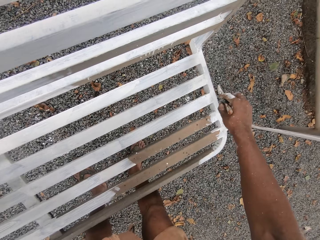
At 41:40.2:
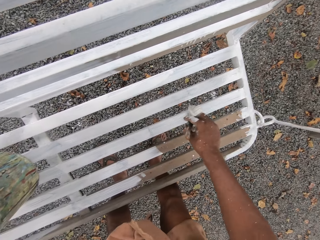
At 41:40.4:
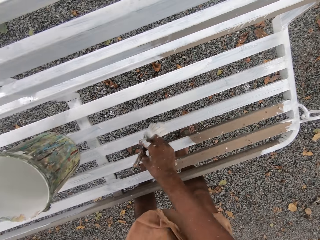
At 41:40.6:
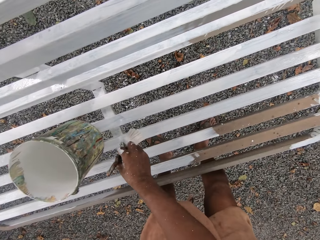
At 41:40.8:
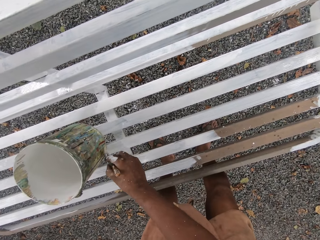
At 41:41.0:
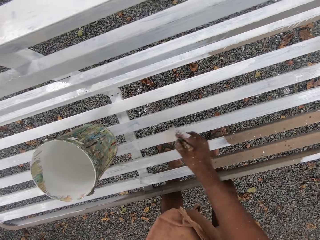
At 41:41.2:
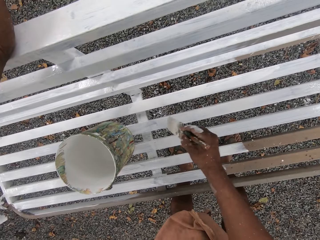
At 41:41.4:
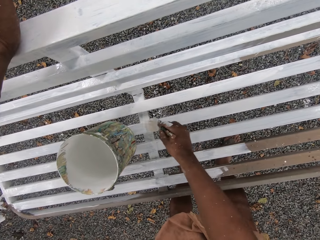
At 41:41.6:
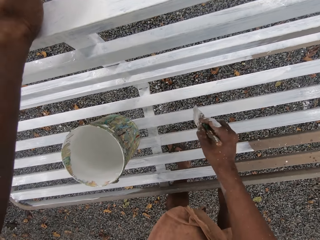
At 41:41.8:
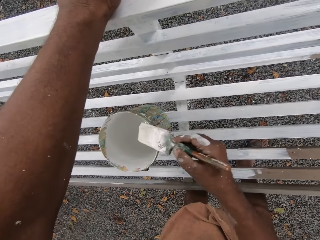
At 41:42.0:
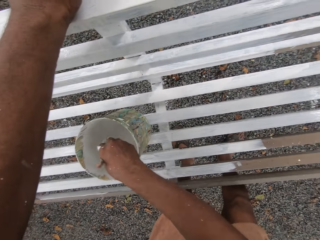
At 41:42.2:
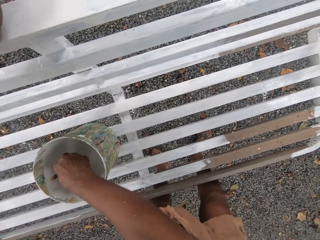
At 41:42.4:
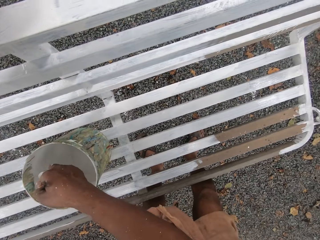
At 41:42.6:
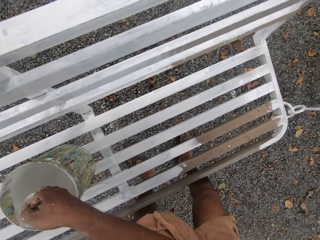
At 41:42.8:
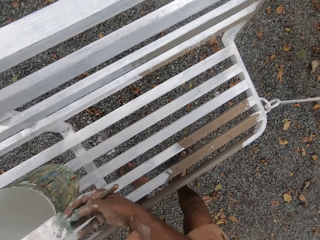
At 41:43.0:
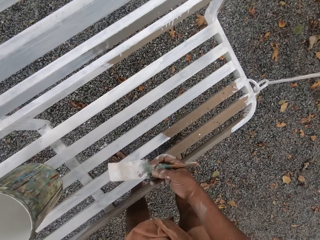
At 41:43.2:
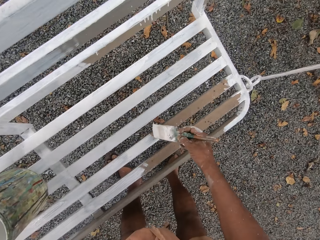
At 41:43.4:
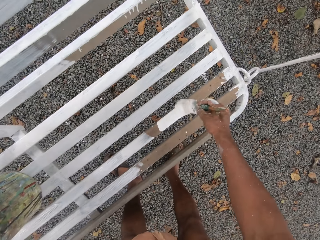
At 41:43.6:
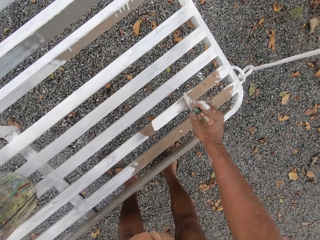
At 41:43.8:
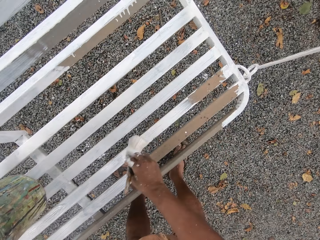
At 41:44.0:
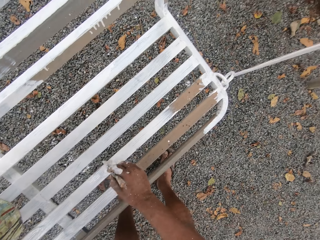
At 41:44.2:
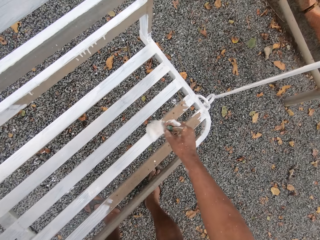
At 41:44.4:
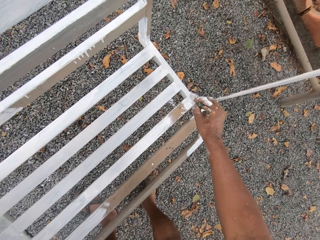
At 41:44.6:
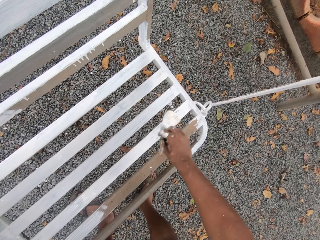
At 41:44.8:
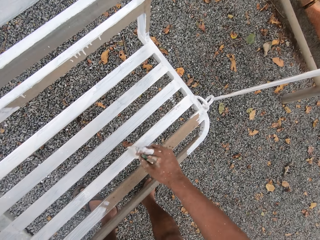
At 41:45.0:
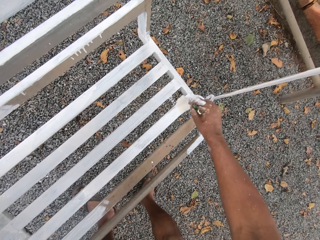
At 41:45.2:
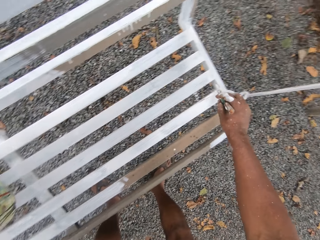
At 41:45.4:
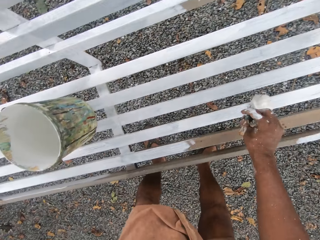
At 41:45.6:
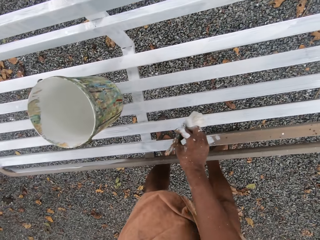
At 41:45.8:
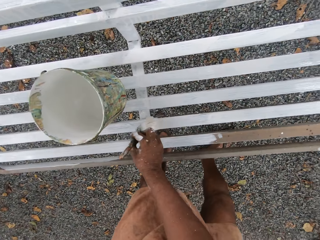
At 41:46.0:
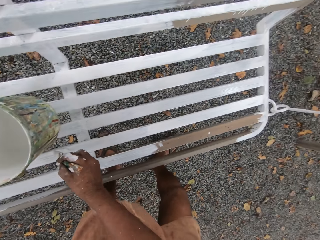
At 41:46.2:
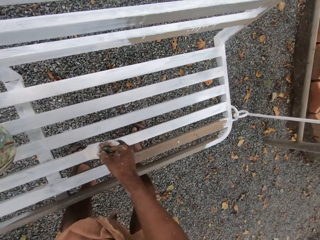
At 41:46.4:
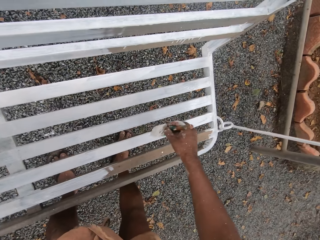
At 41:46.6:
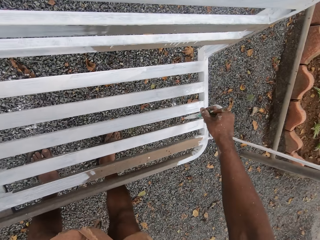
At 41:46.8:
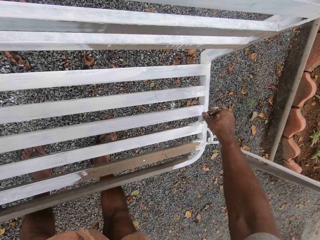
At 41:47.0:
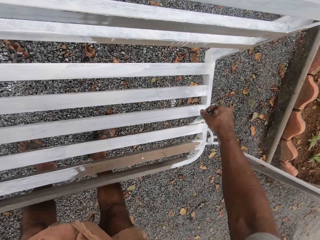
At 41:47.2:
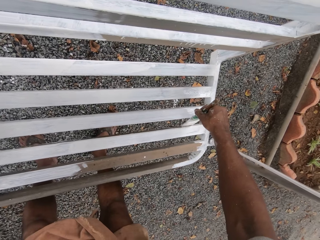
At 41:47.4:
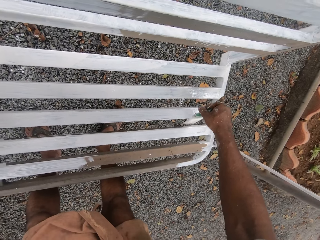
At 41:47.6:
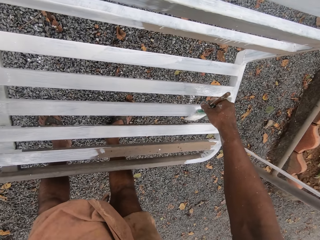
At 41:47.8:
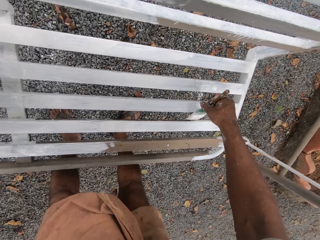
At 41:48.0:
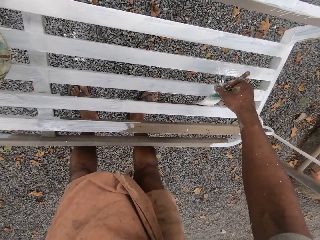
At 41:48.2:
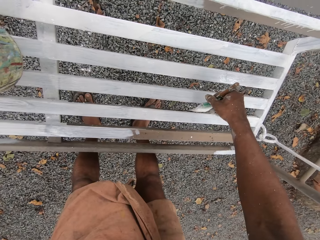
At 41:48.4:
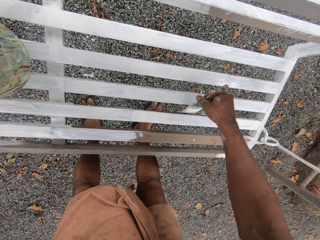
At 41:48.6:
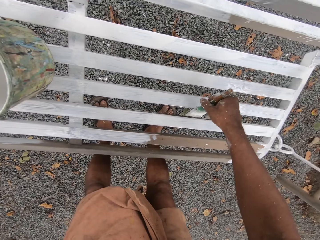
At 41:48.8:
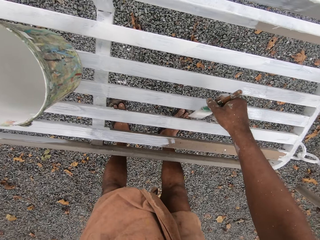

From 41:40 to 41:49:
The camera wearer dips the paintbrush into the paint can on the swing set. They paint the swing set with the paintbrush.

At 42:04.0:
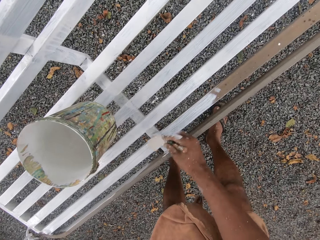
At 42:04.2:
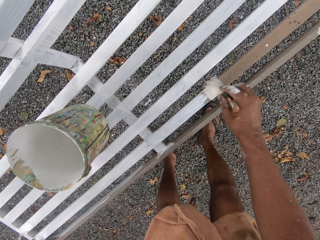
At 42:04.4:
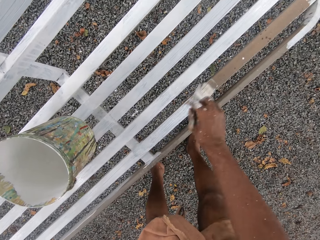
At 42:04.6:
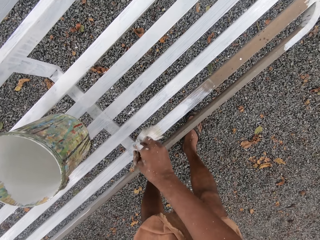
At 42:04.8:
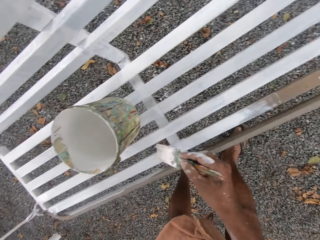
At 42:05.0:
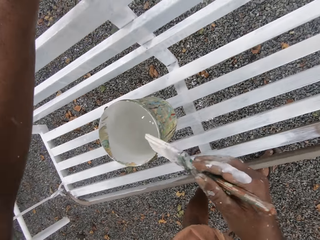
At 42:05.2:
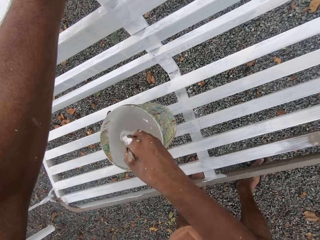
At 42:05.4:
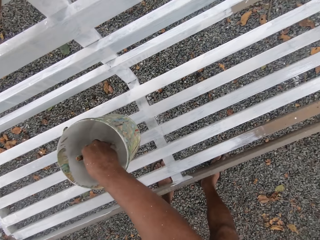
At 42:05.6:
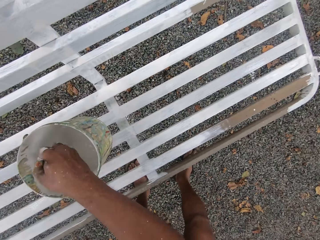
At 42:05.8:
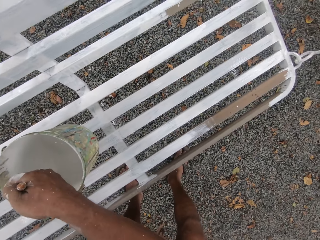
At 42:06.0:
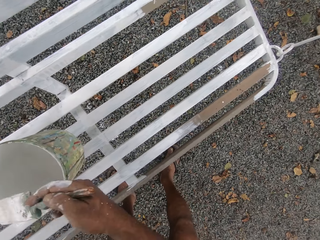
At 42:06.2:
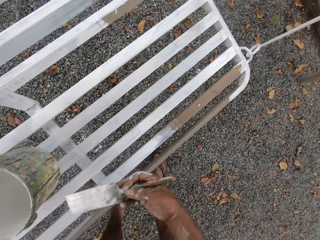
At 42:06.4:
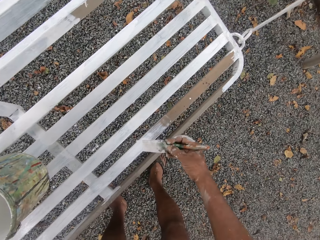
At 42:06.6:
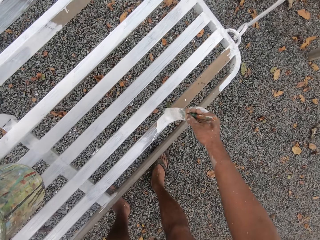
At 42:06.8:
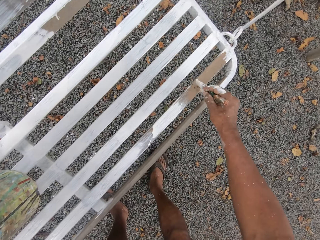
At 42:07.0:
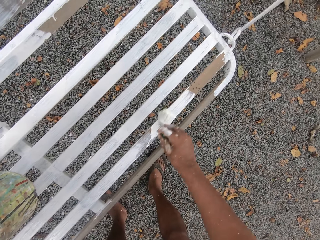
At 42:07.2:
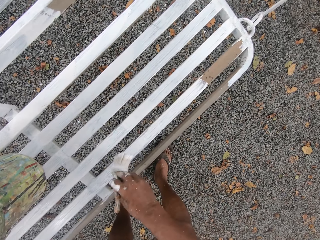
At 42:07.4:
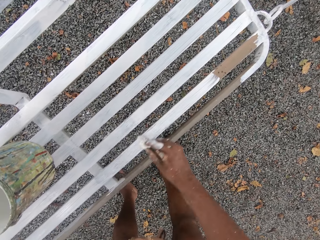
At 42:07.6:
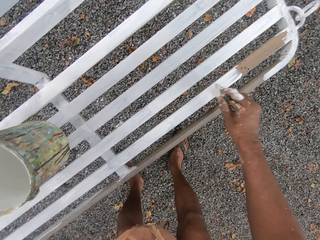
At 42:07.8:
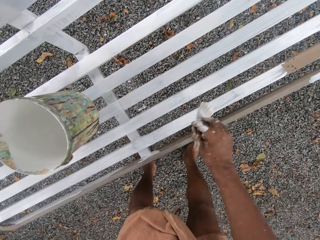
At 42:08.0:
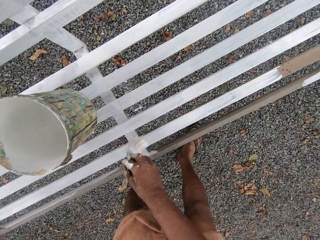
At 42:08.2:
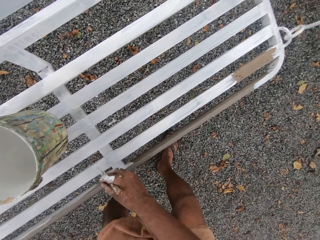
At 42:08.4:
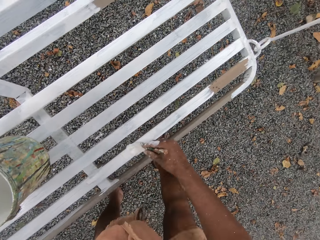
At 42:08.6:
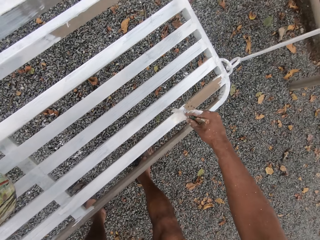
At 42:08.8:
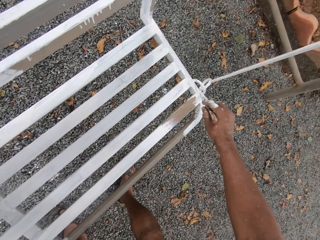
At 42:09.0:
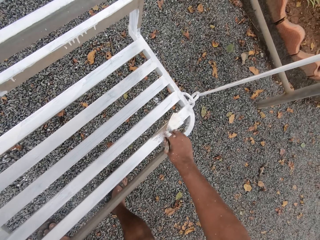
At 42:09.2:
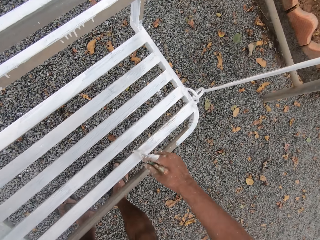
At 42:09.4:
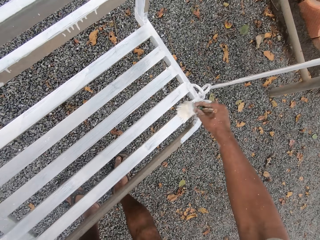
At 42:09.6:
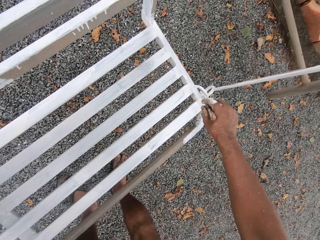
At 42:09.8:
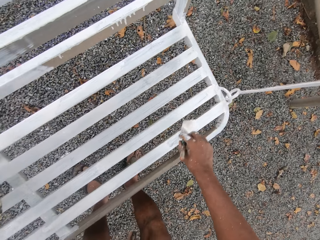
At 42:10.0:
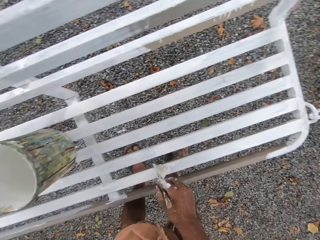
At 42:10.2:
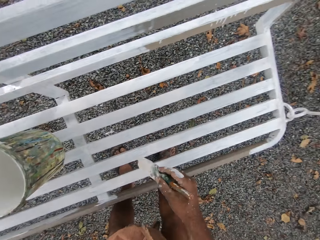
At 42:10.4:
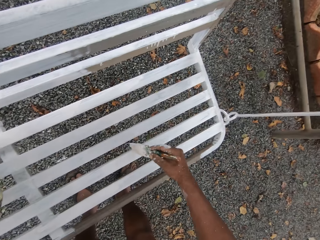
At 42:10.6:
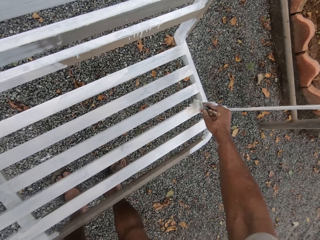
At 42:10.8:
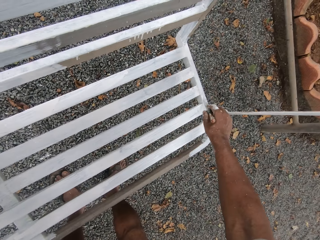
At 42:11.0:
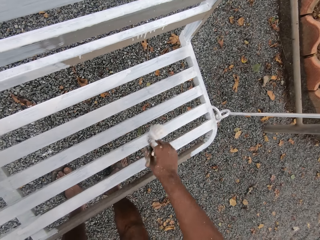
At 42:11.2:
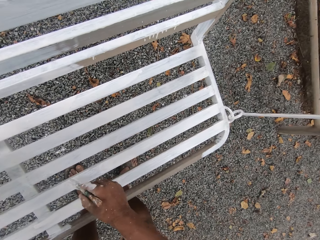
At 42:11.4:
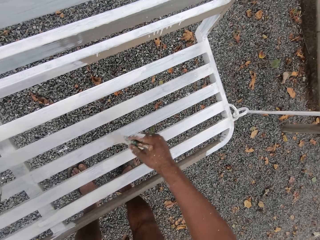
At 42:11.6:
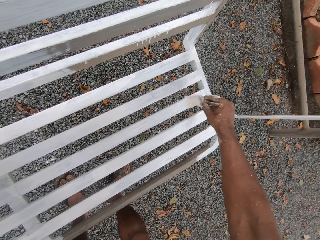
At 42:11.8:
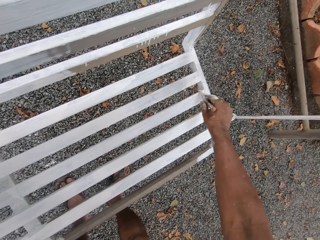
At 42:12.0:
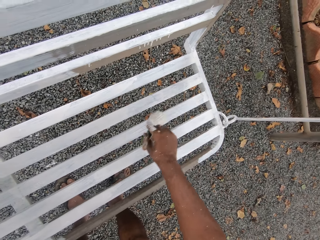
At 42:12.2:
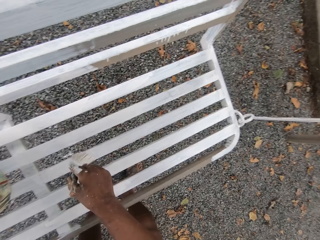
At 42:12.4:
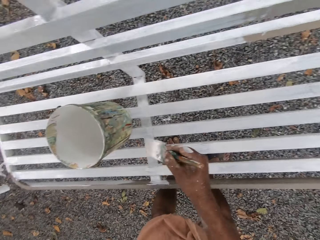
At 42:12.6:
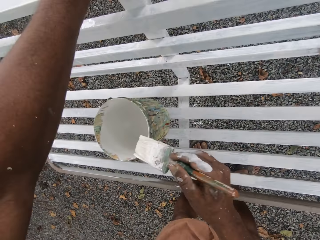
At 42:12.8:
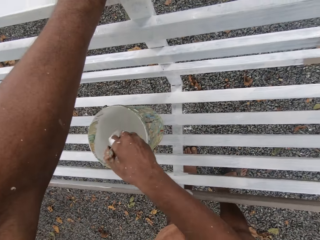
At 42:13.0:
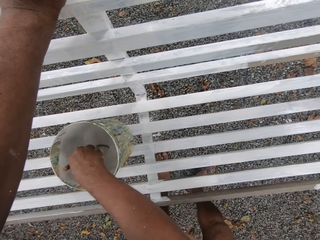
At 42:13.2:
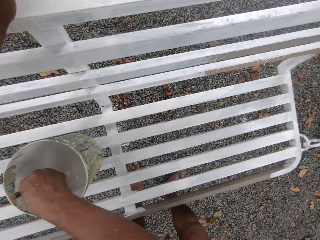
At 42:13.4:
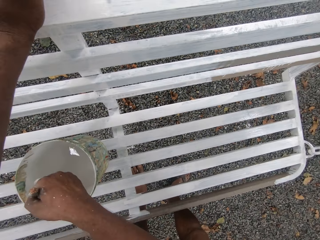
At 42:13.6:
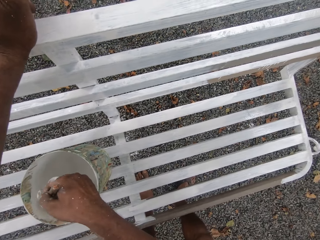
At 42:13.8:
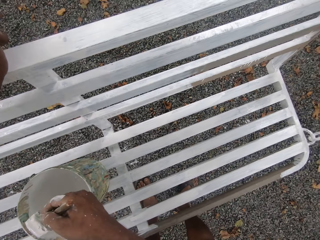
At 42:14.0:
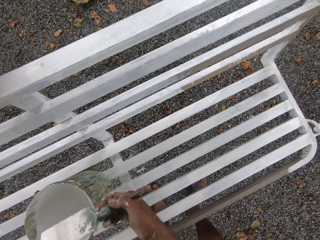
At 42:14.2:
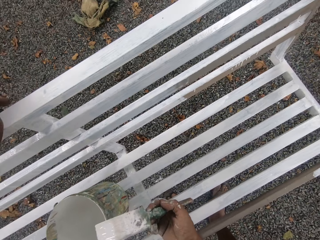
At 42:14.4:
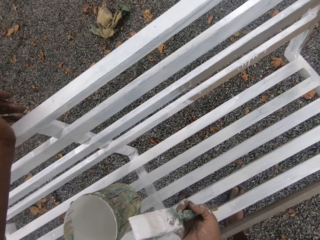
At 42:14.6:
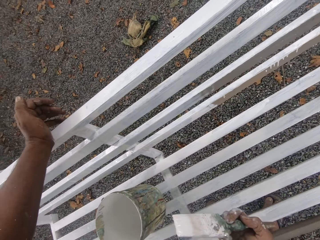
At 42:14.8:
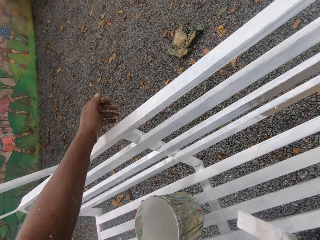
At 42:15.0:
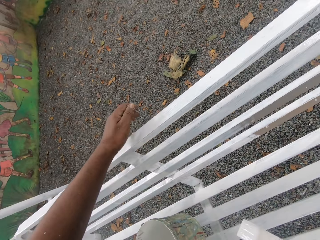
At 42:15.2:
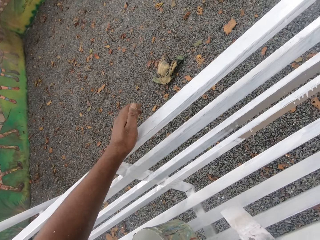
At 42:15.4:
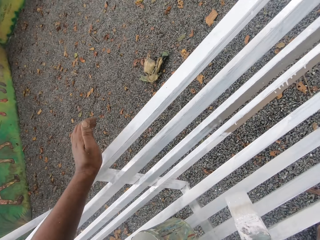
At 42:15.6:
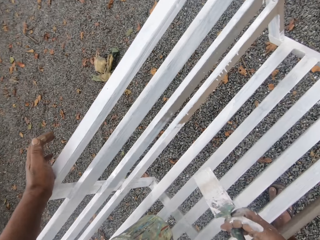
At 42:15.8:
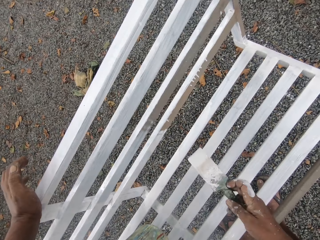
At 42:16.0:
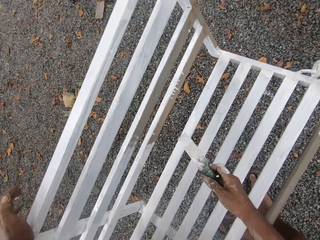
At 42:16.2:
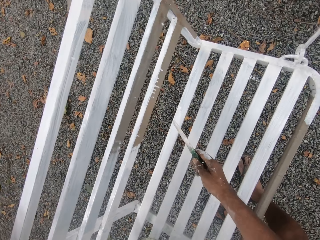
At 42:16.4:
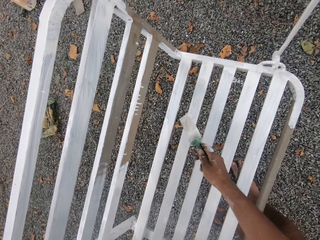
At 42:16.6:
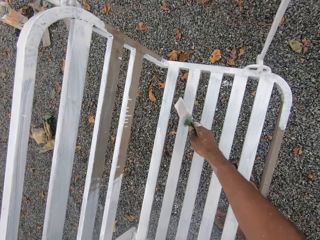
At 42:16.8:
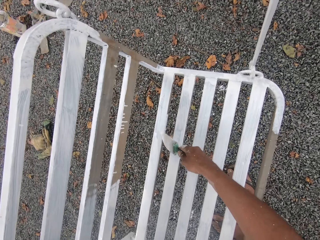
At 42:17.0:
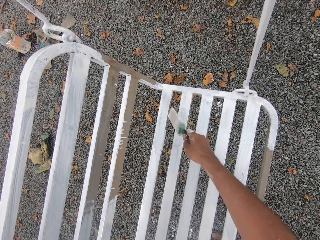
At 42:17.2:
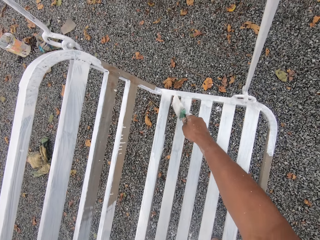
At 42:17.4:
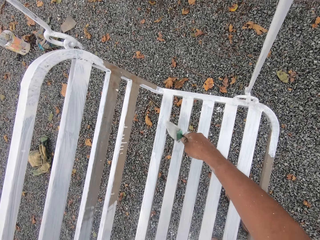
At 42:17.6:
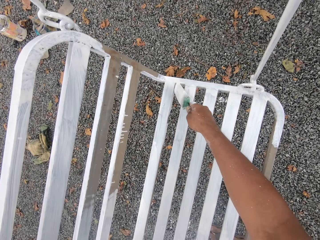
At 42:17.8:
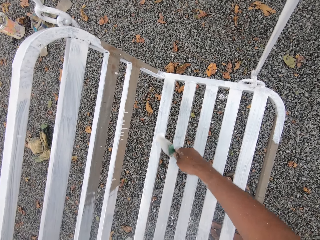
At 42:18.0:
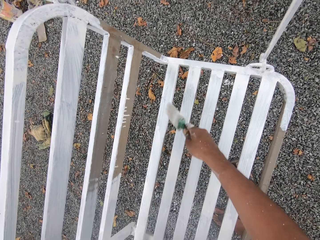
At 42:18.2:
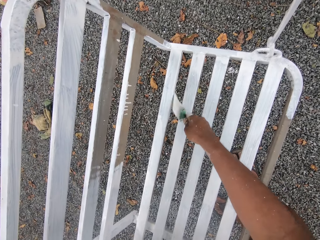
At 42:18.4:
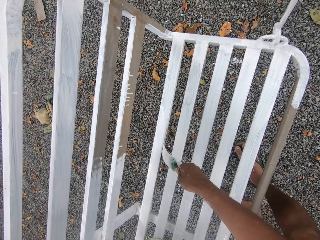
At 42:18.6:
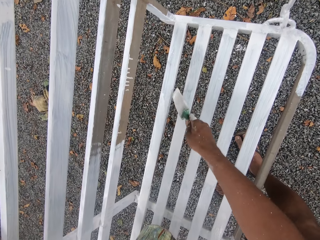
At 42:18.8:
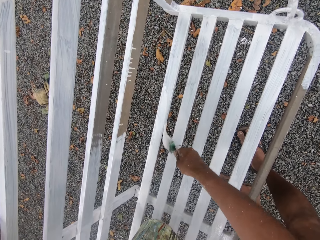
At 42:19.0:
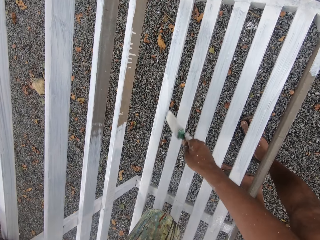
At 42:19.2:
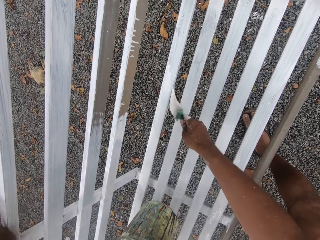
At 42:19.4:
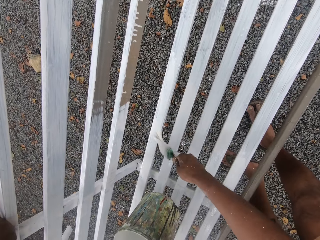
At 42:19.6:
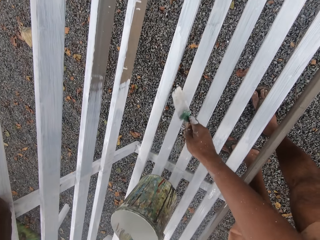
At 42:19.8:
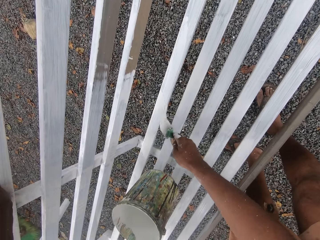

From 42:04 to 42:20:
The camera wearer dips the paintbrush into the paint can on the swing set. They paint the swing set with the paintbrush. They dip the paintbrush into the paint can on the swing set. They hold the paintbrush. They paint the swing set with the paintbrush.
